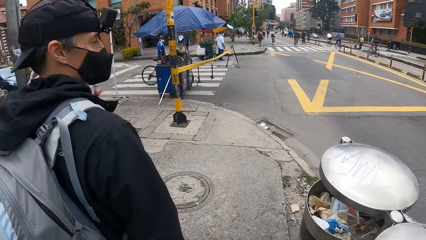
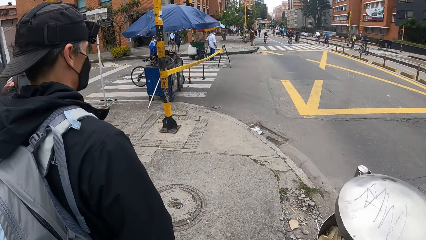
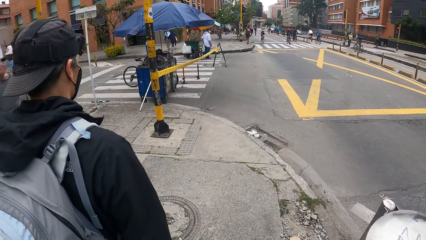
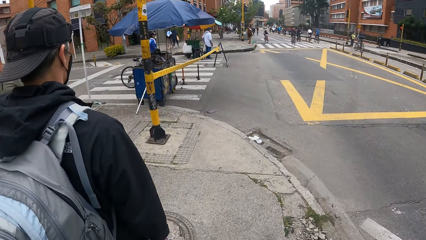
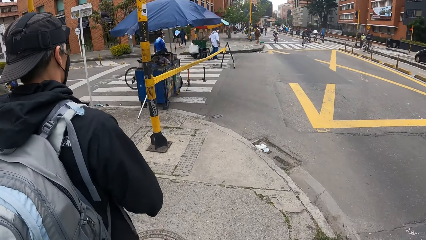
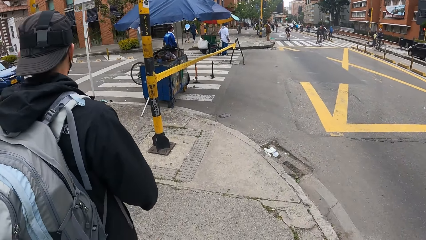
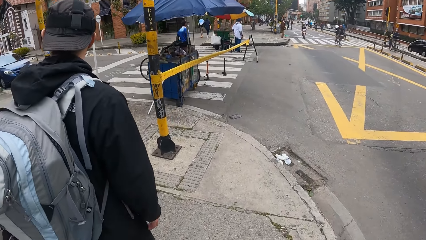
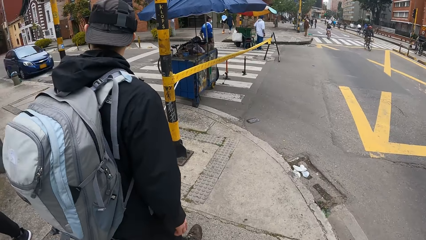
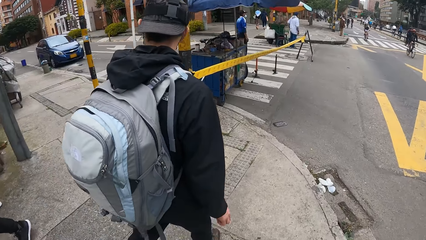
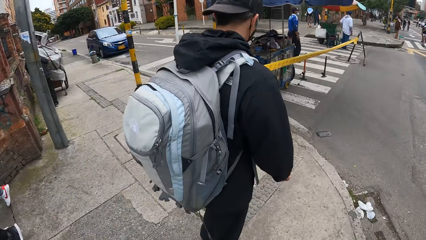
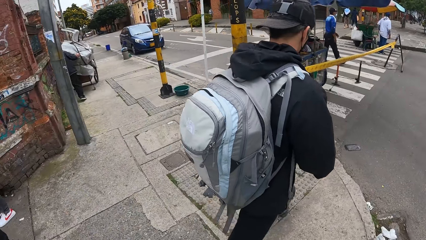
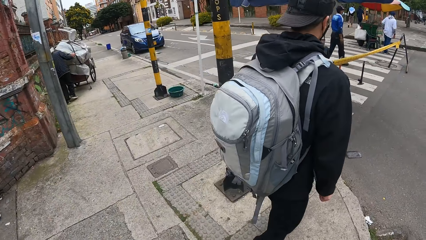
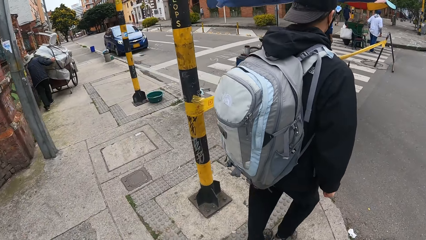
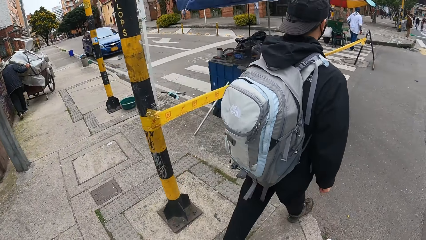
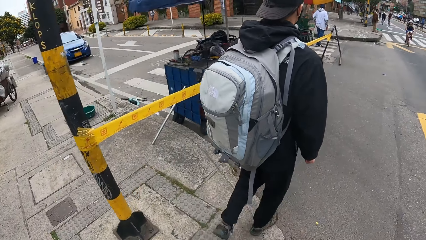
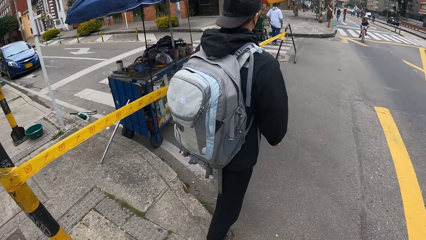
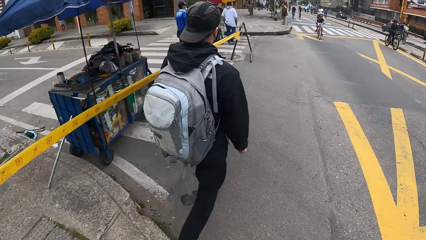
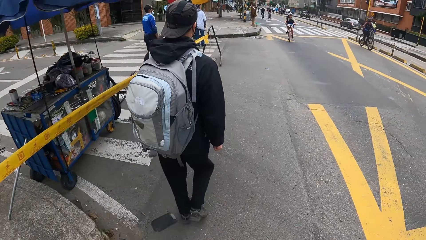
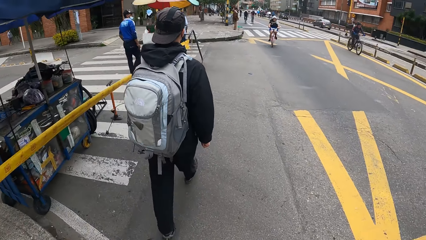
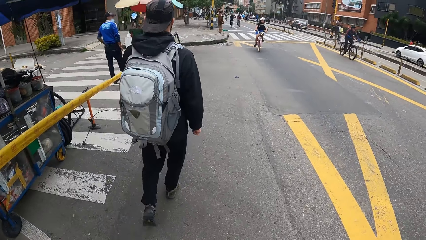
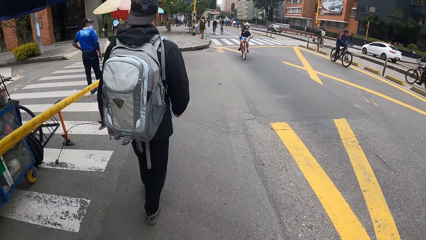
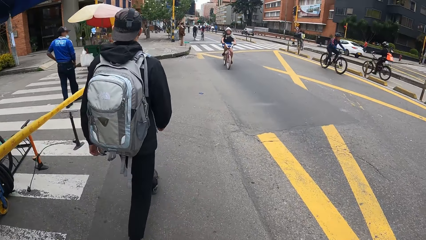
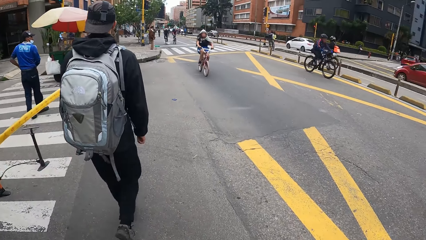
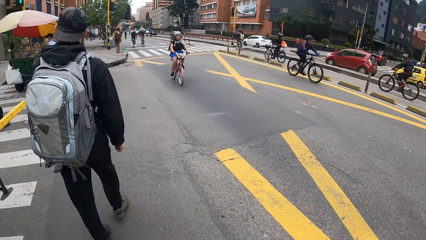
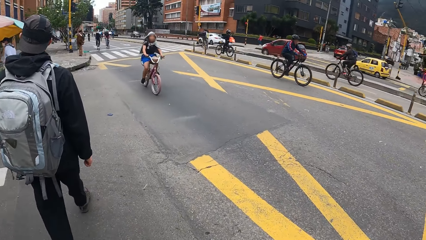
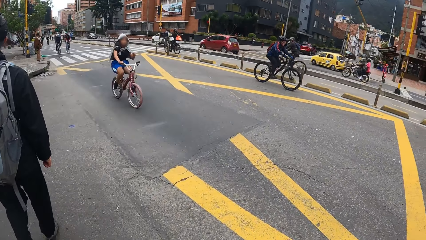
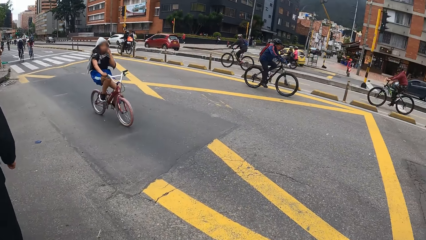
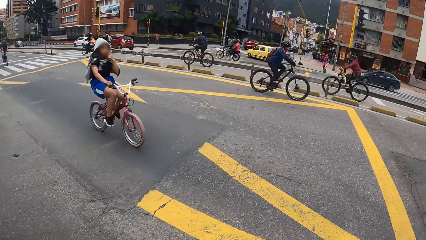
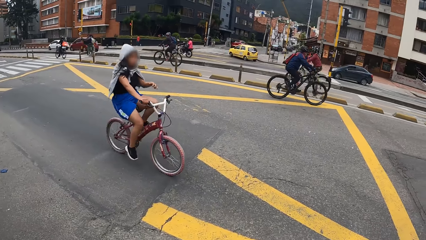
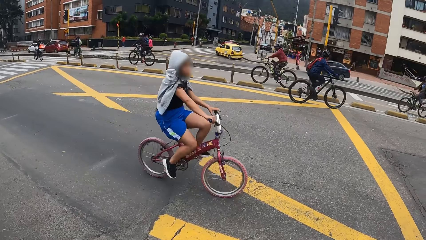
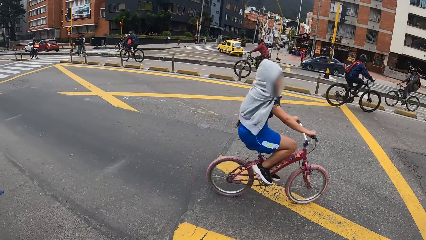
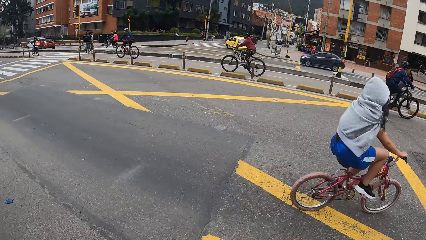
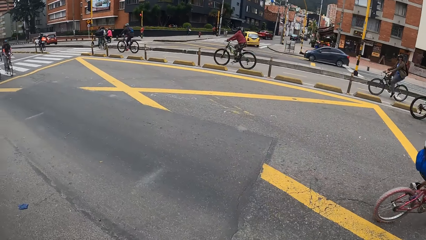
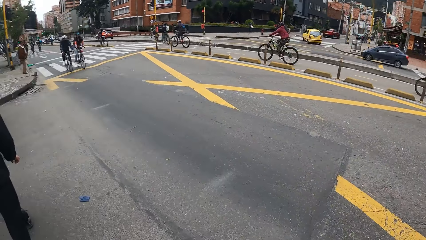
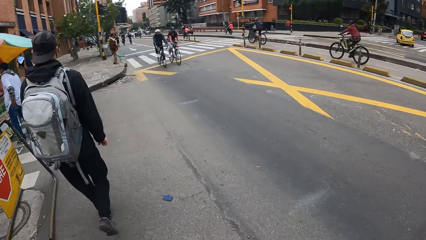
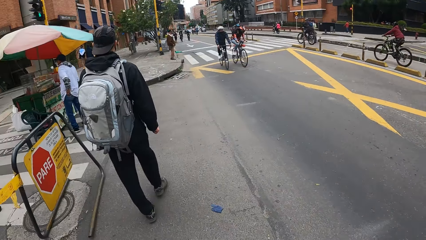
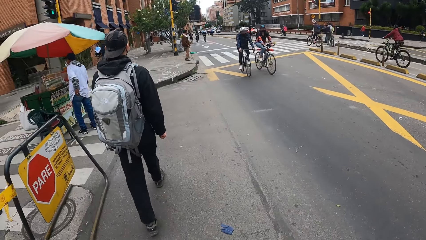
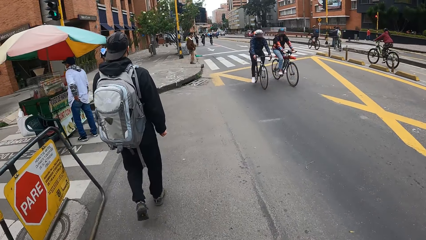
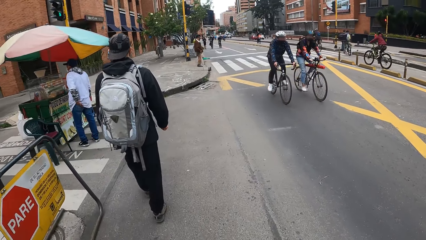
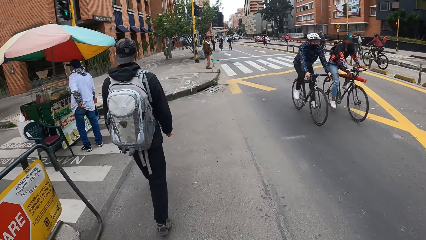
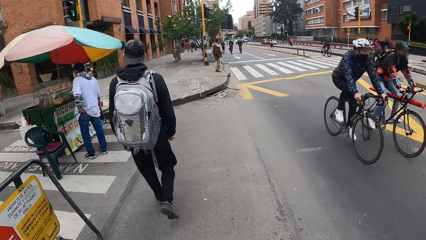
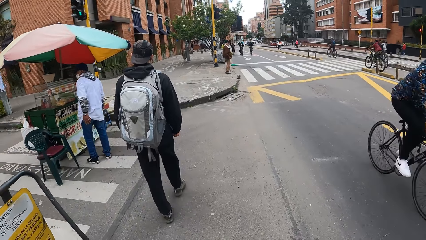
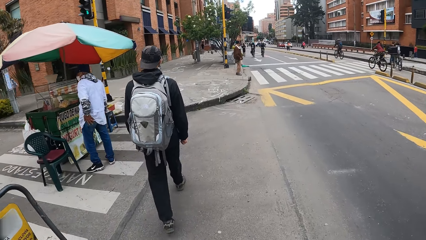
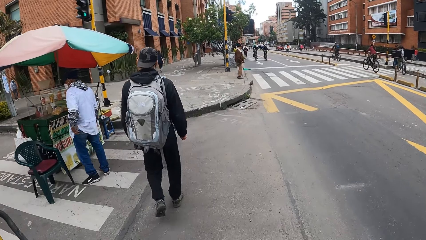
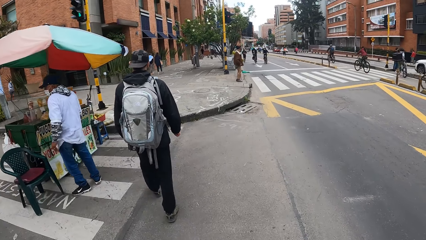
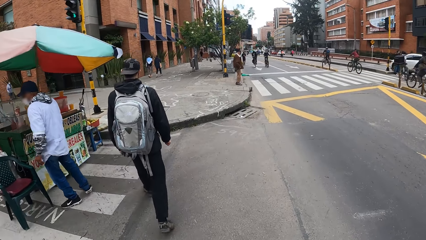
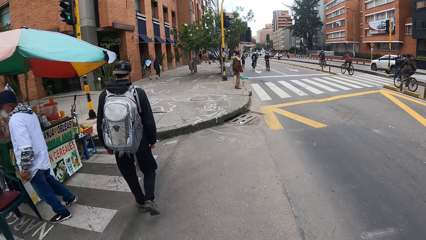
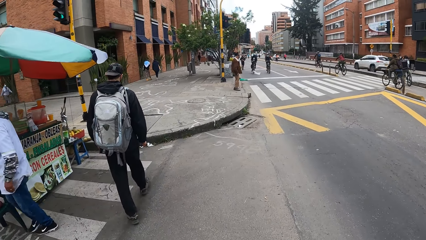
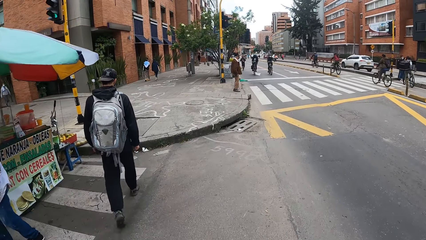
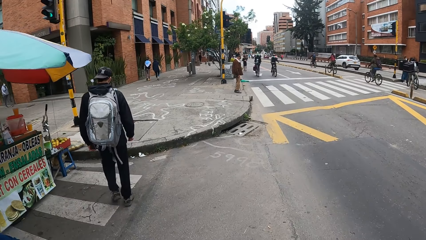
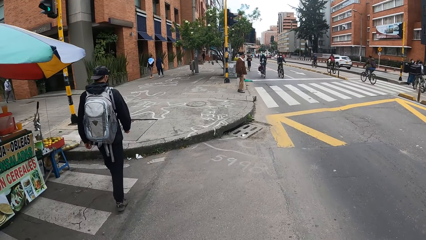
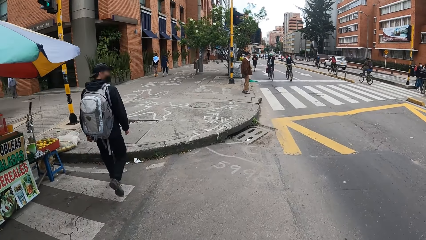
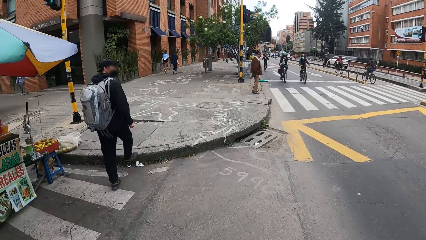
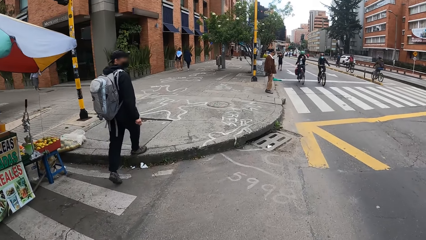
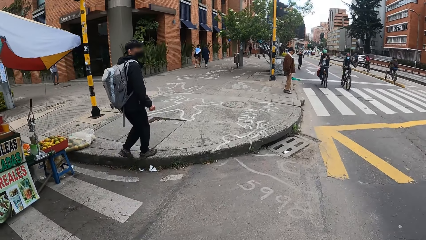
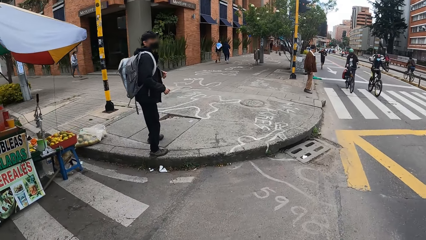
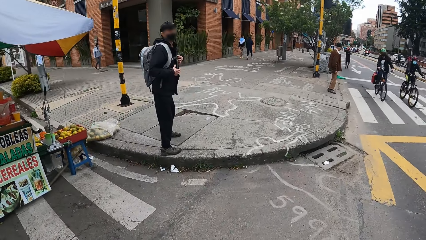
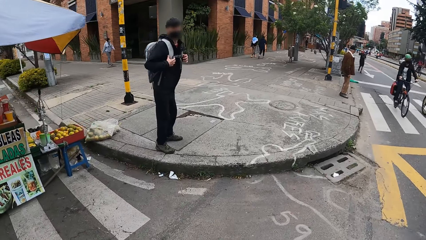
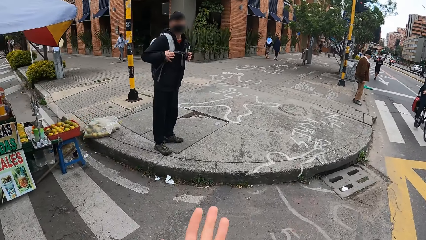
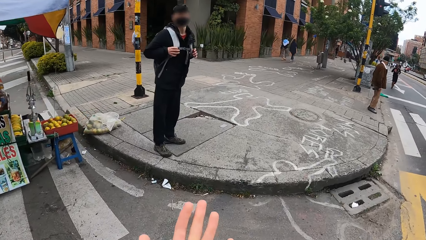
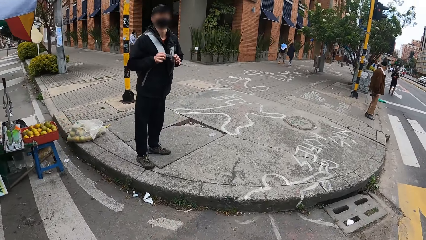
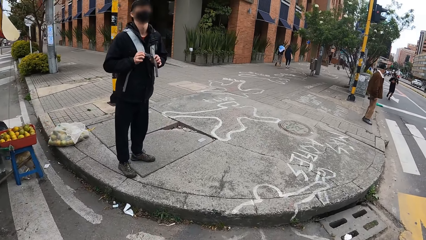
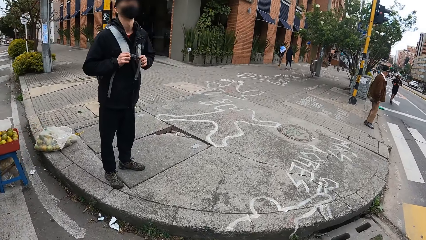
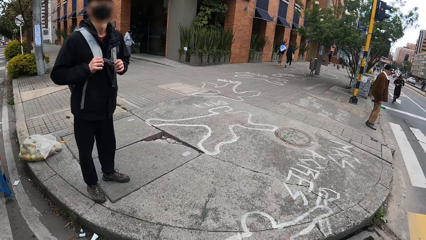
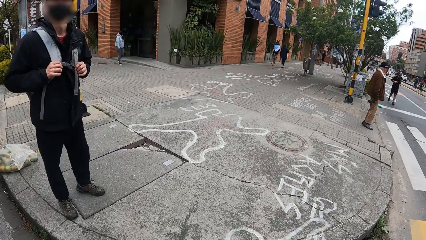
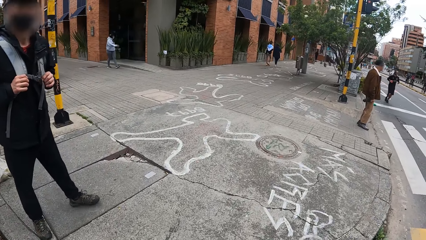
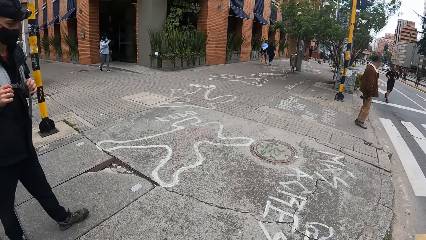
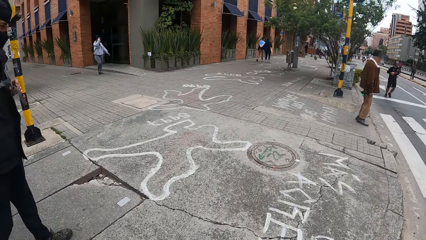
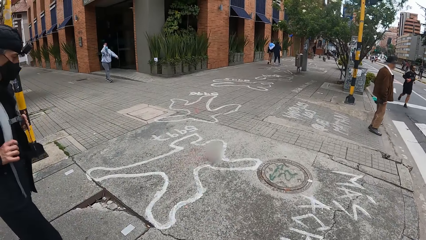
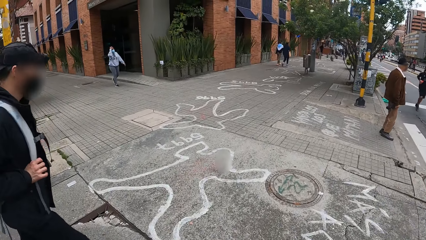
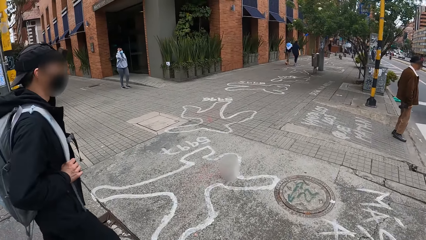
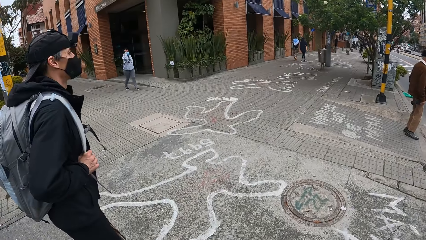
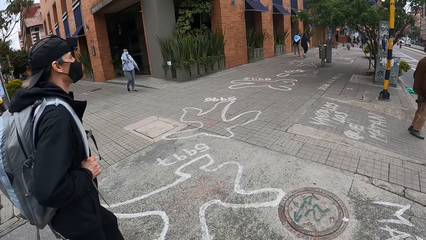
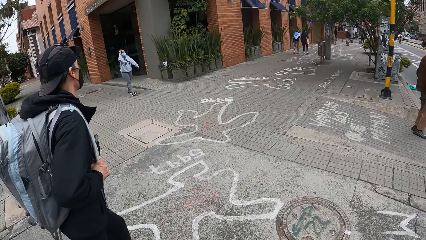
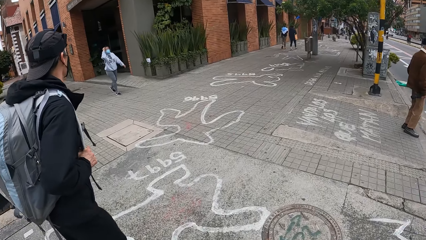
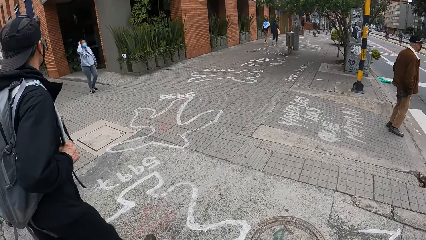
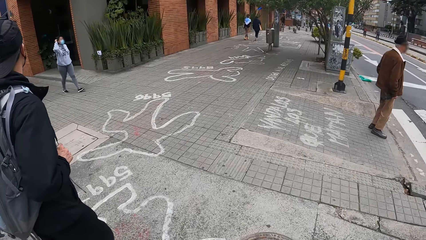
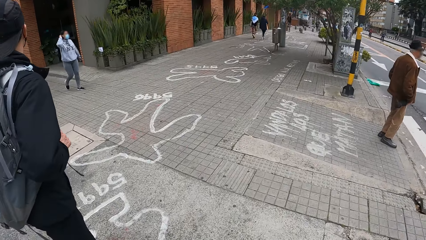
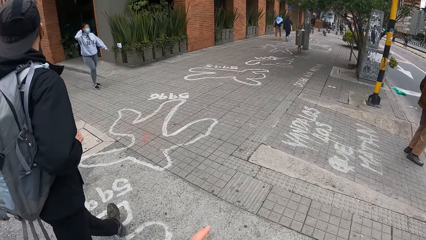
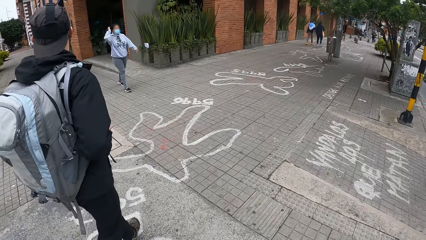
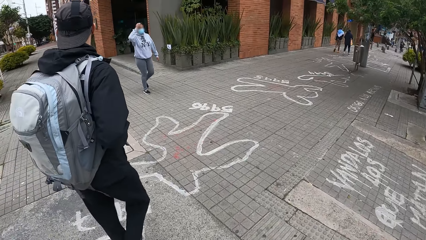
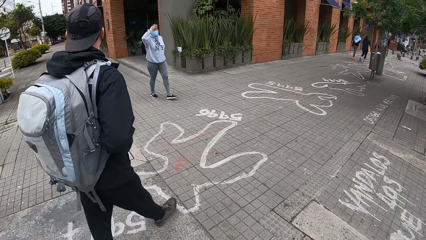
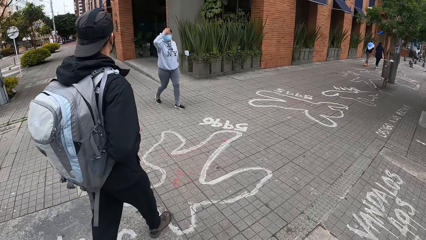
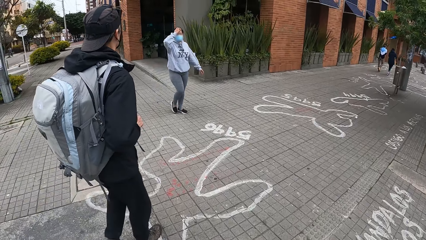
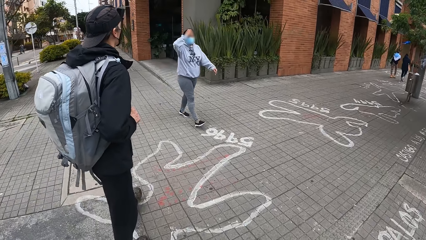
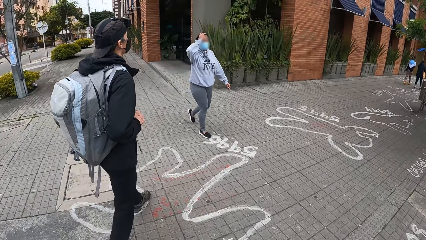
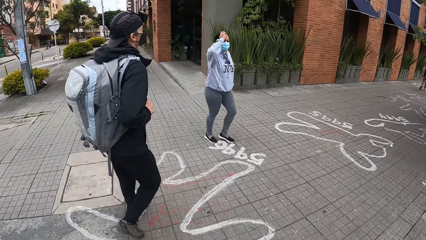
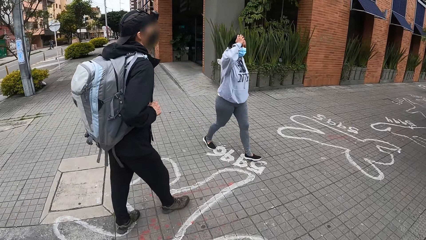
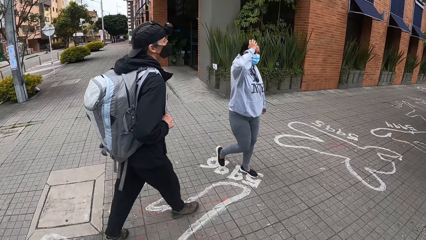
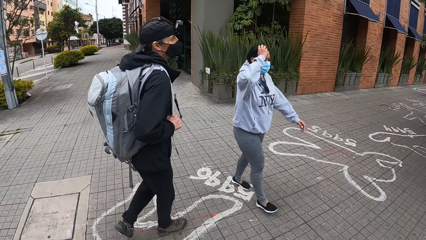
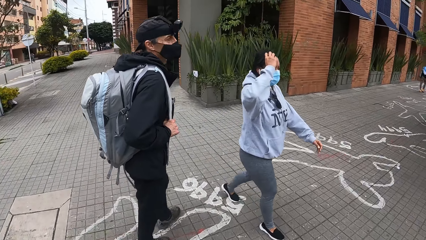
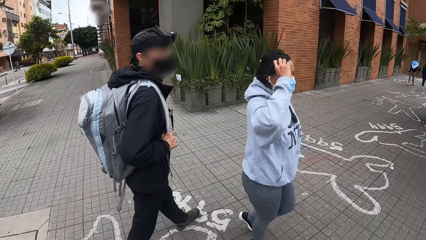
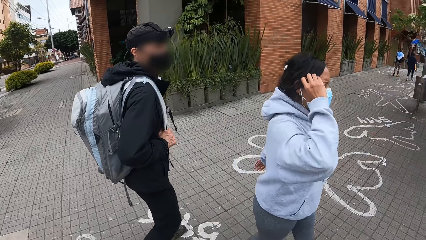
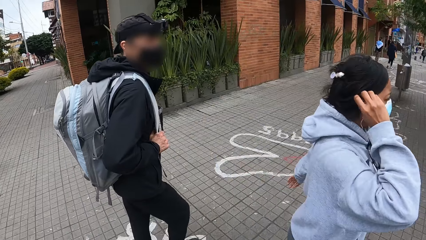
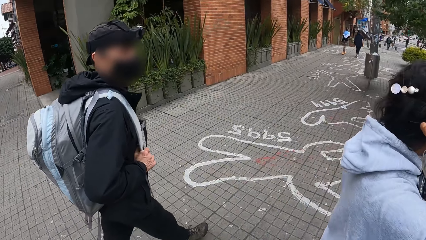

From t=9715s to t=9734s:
The camera wearer looks around. She crosses the road. She looks at her hand. She walks on the pavement.
